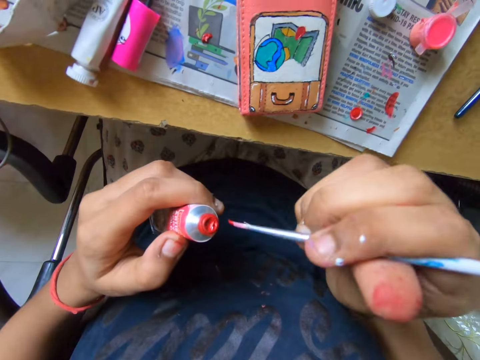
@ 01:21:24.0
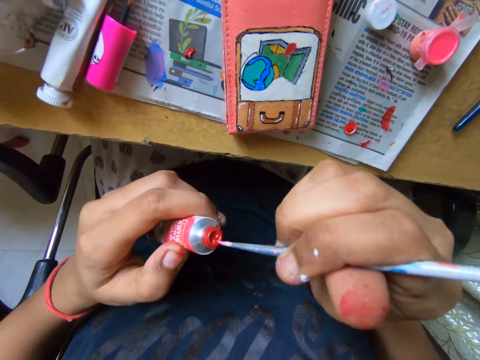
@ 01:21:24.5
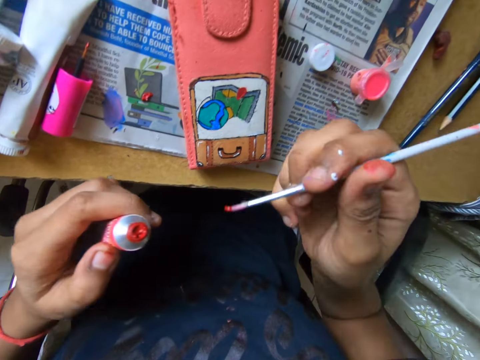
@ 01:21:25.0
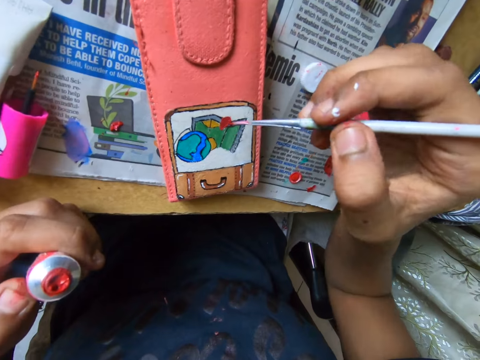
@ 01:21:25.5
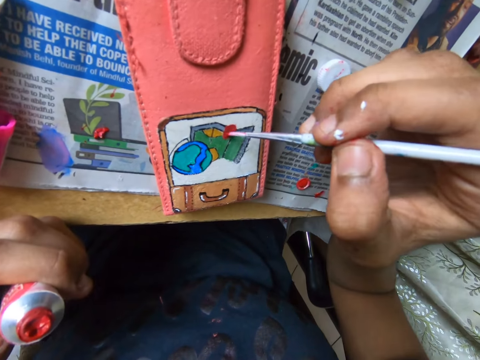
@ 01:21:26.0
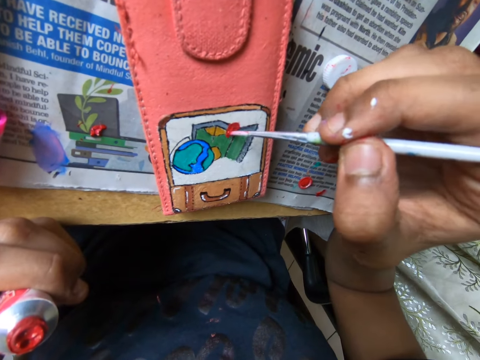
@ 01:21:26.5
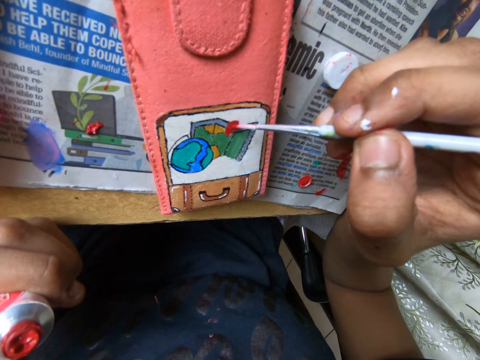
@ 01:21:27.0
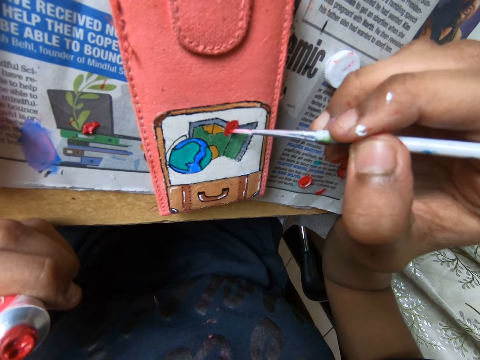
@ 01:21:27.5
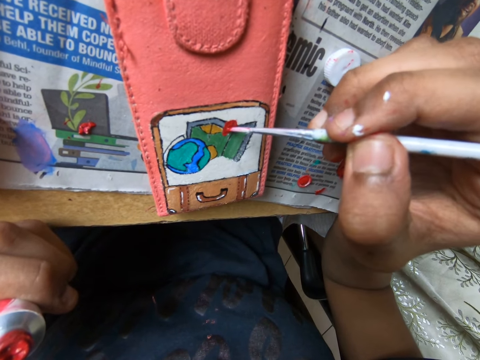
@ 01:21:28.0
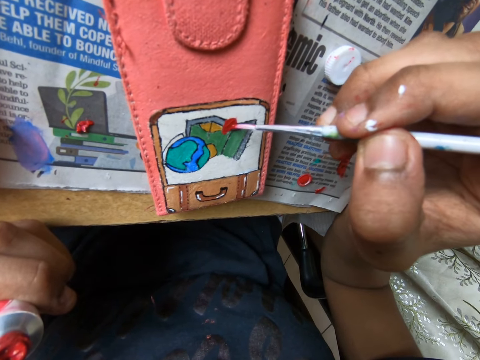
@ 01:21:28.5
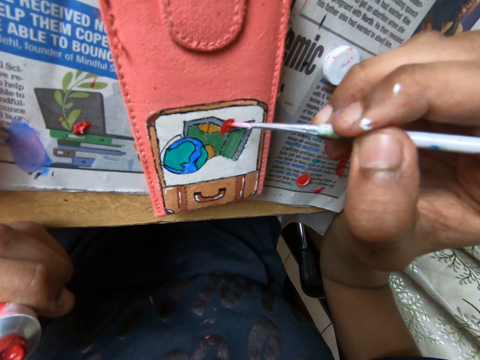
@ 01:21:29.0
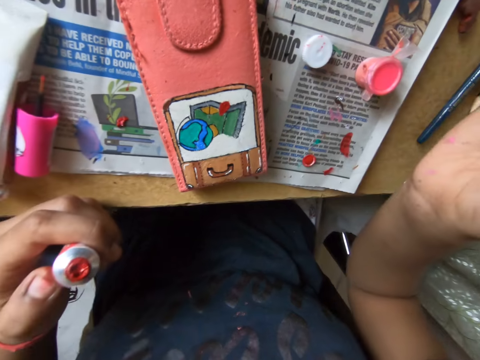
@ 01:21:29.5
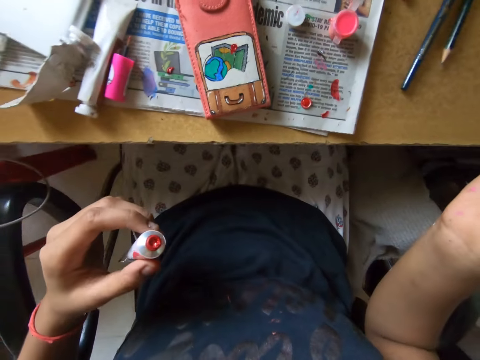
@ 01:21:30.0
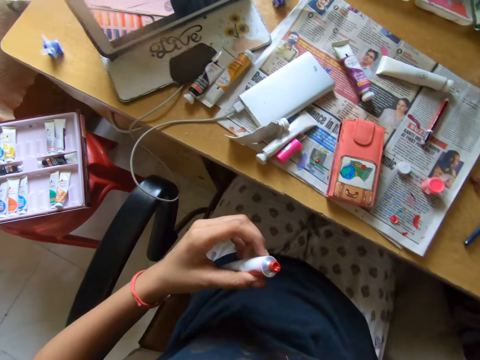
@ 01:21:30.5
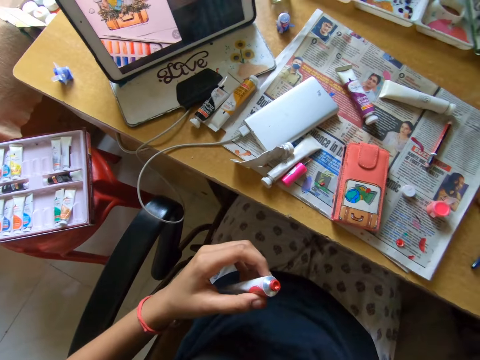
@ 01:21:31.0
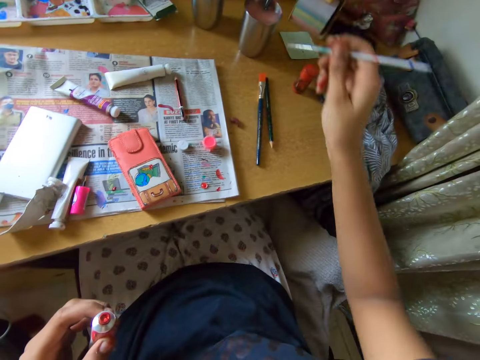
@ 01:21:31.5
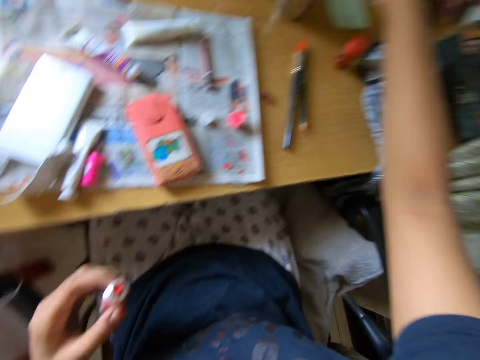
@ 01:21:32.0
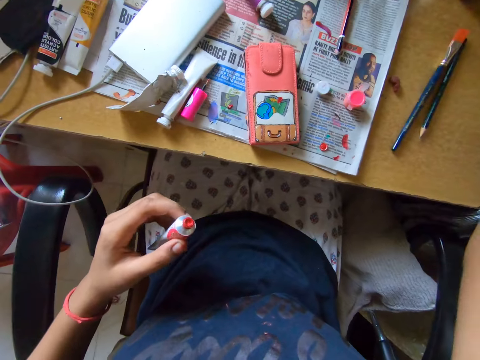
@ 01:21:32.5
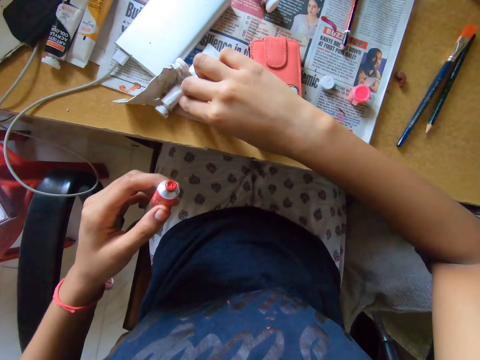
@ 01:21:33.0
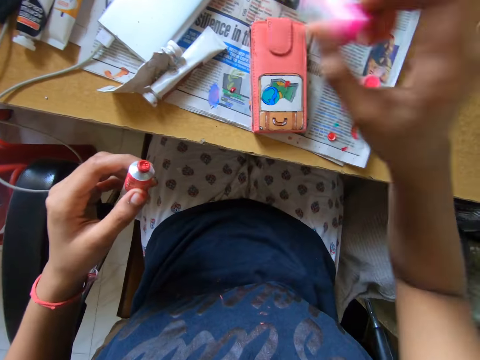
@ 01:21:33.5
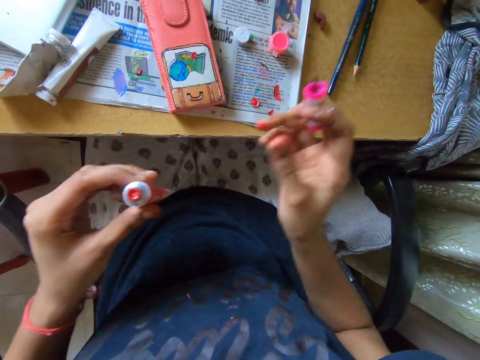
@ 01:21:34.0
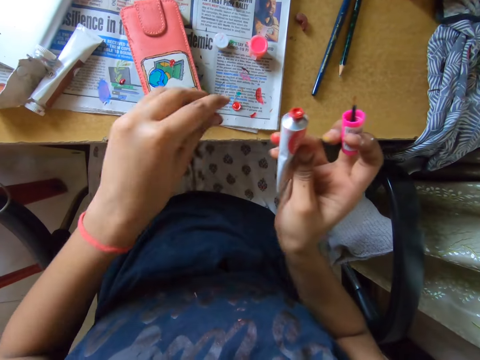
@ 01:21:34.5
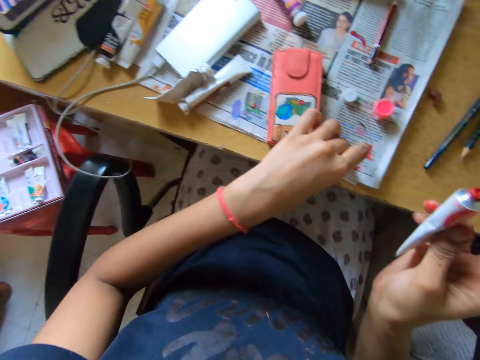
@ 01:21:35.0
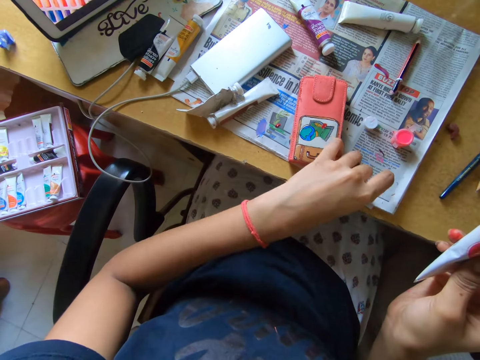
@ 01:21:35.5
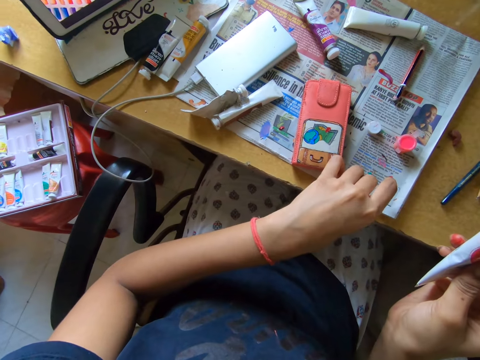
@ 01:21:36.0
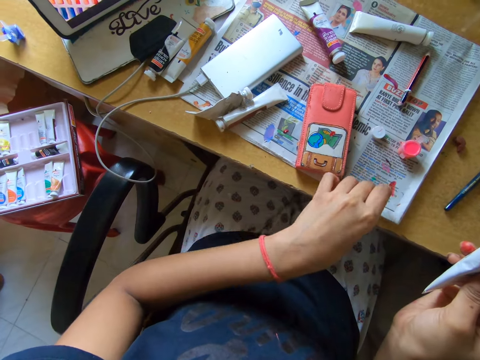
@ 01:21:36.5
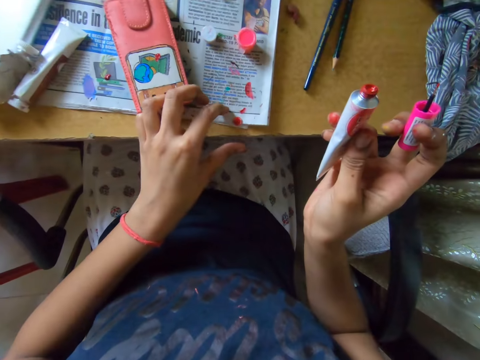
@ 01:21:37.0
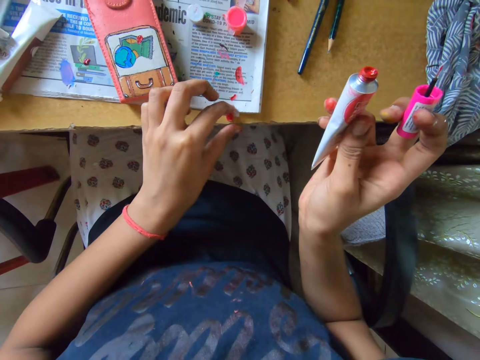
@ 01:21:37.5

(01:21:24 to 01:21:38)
The camera wearer scoops paint with the paint brush in her right hand from the paint tube in her left hand. She rubs the mouth of the ink bottle with a pen brush. She paints on the phone case on the table with the paint brush in her right hand. She lifts the hand. She drops the paint brush into a brush cup on the table with her right hand. She dips the pen brush in the glass. She picks up a paint spoolie on the table with her right hand. She passes the paint tube from her left hand to her right hand. She picks up the paint tube cover from the table with her left hand.

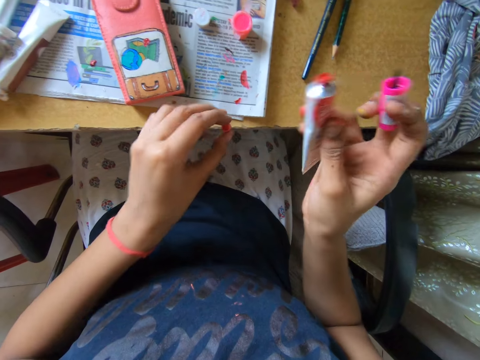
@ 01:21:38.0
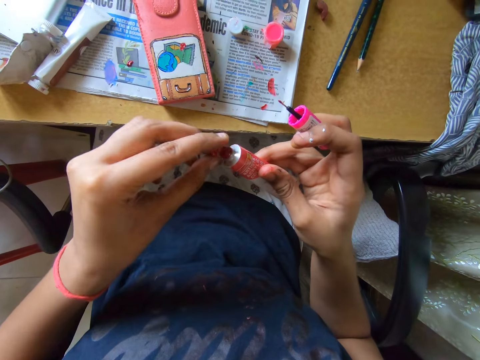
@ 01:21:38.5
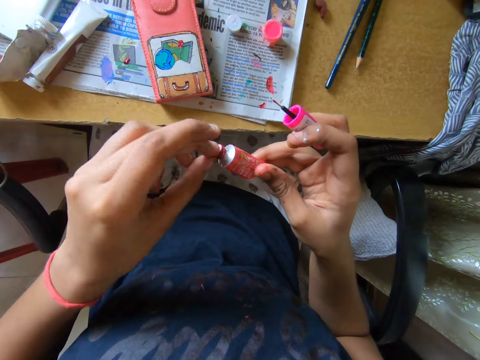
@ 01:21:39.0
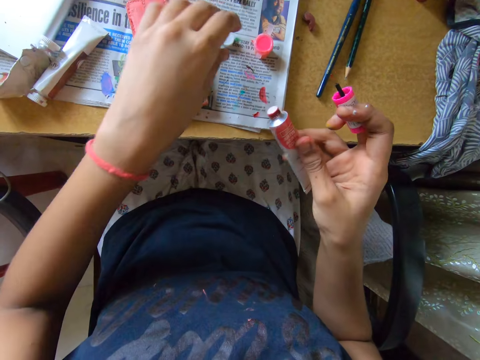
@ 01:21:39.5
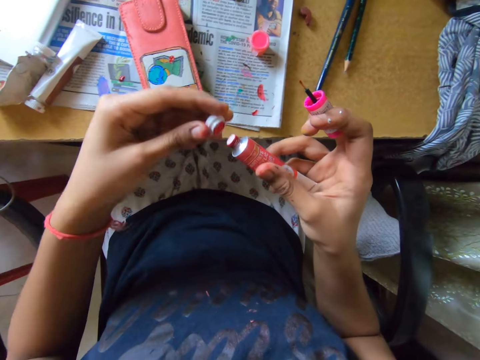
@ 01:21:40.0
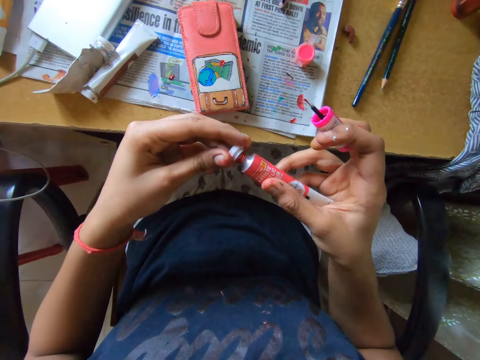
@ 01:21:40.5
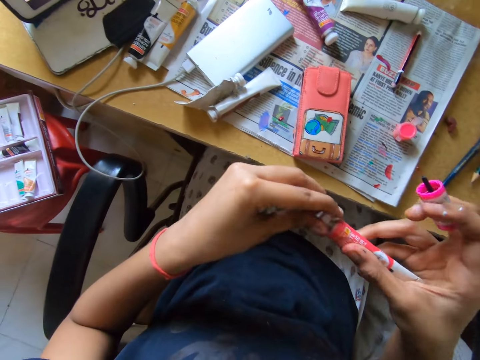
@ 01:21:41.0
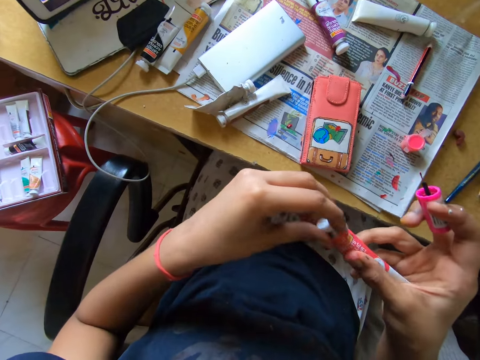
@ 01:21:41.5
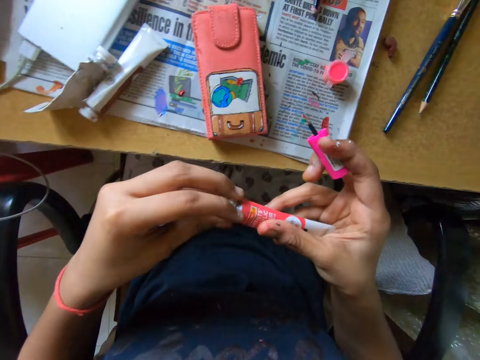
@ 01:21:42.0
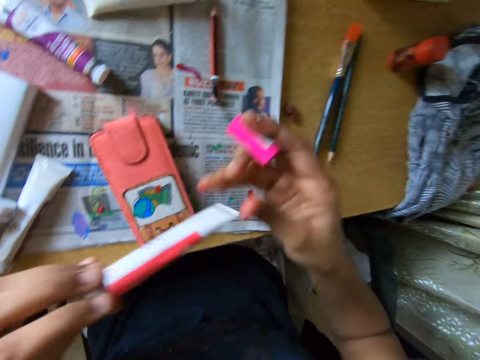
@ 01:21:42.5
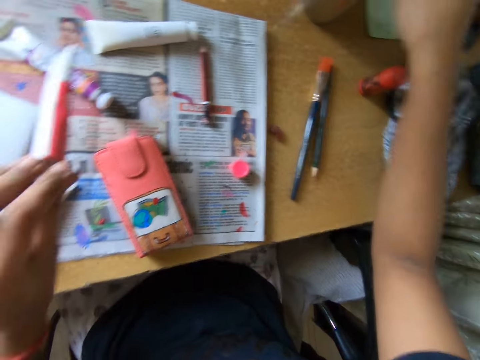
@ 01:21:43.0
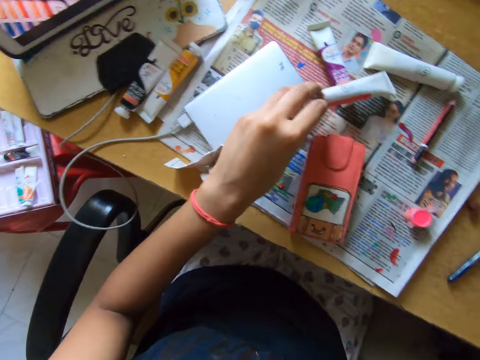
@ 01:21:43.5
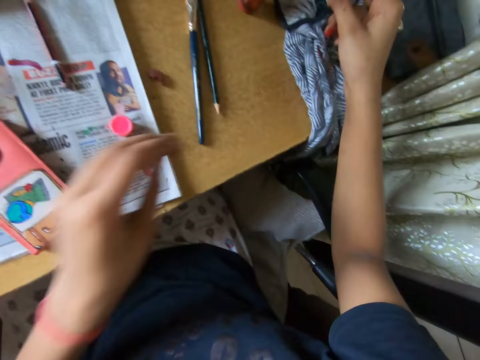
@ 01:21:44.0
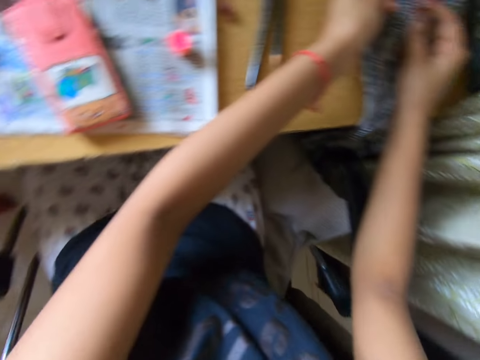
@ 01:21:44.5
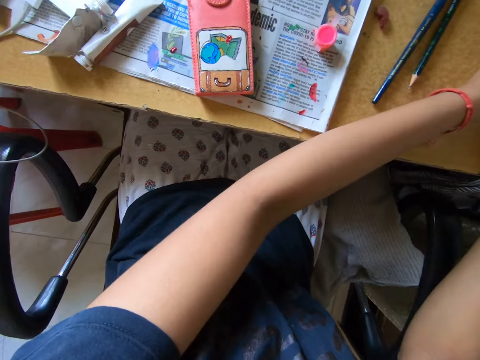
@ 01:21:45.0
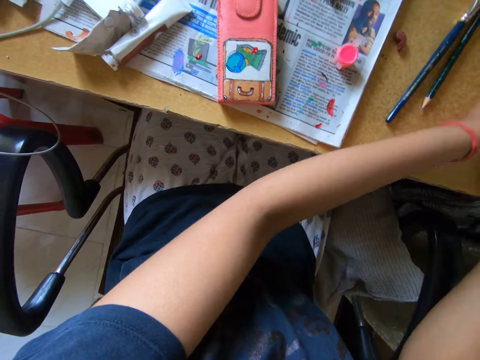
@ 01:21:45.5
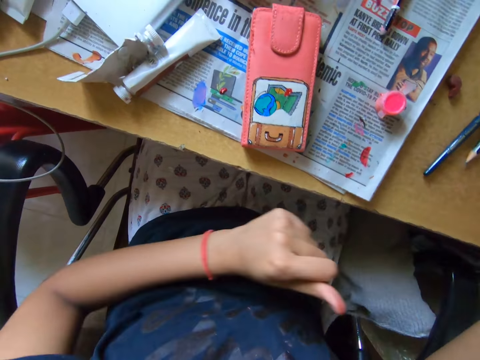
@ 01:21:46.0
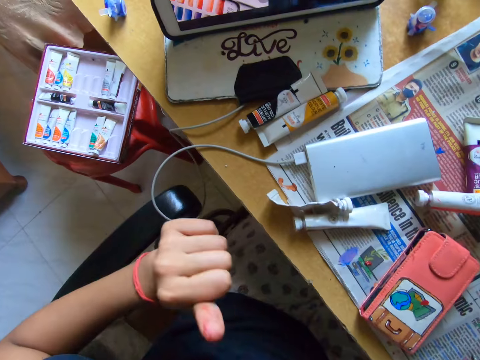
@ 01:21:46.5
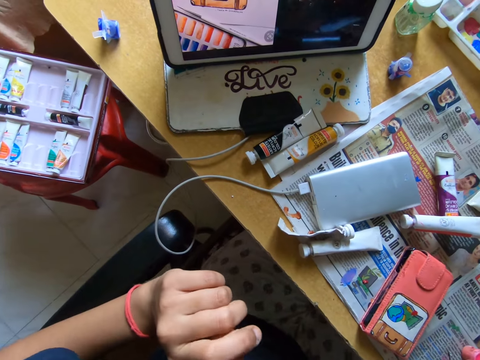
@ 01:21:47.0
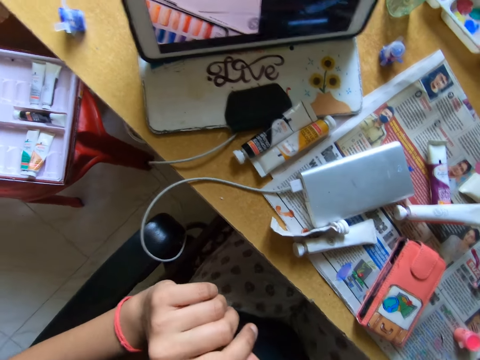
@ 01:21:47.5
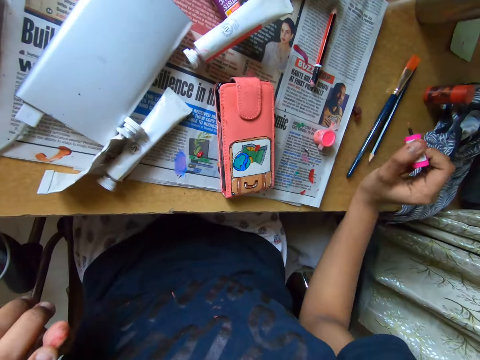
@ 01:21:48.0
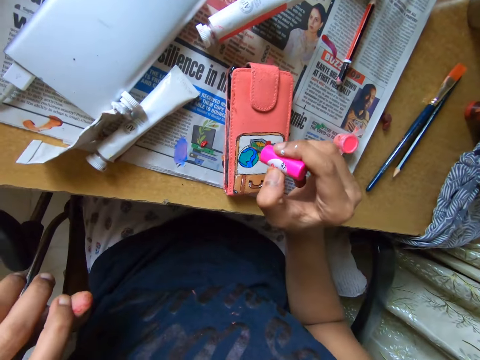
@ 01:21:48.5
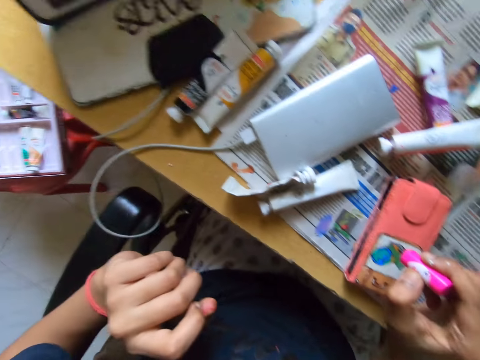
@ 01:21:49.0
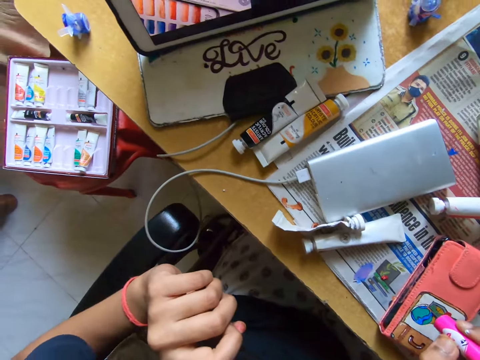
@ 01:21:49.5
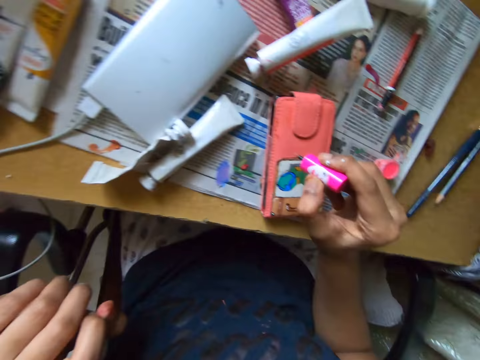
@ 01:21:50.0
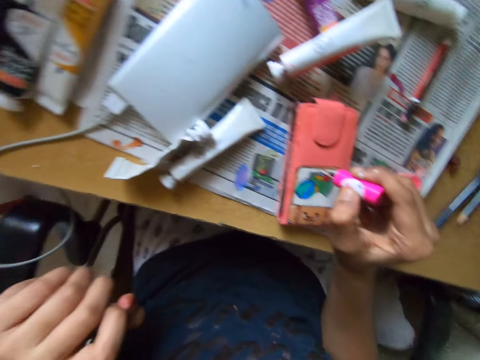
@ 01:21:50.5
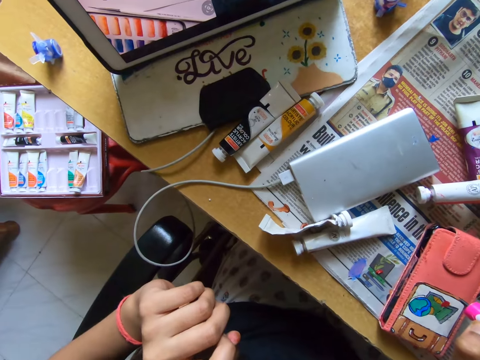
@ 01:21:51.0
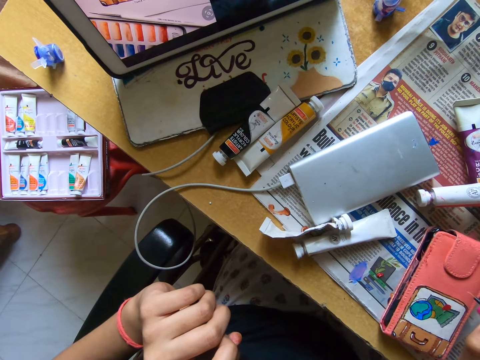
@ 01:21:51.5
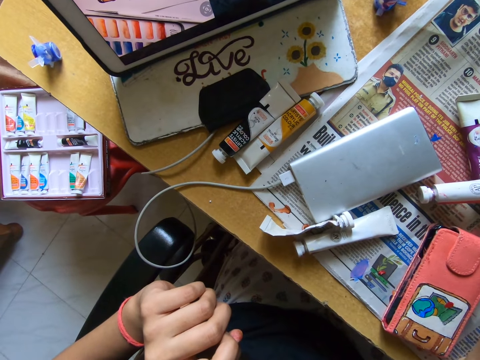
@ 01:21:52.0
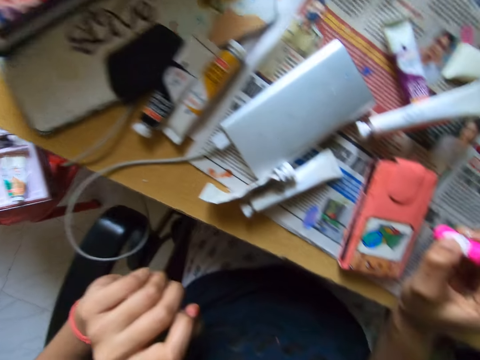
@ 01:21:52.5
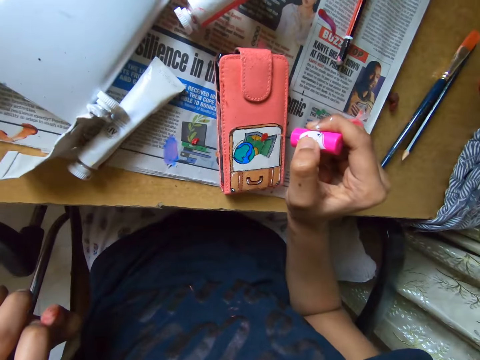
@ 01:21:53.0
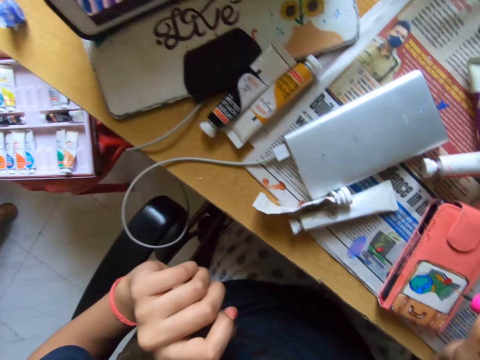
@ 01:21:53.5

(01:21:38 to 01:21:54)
The camera wearer covers the paint tube with the cover in her left hand. She picks up the paint tube cap from the table with her left hand. She covers the paint tube with the cap in her left hand. She drops the paint spoolie into the brush cup on the table with her right hand. She puts the ink bottle on the table. She holds a polish brush. She traces around the drawing on the phone case with the paint brush in her right hand.
